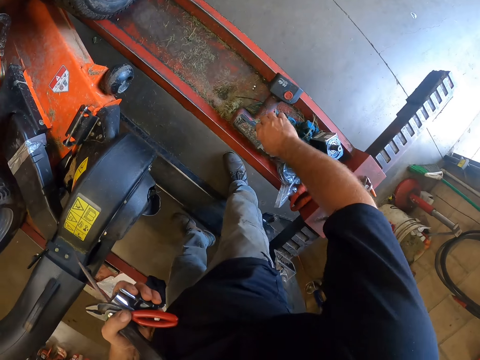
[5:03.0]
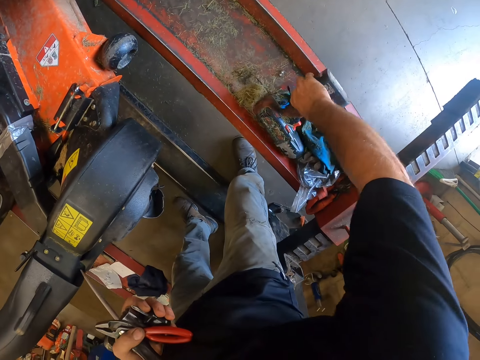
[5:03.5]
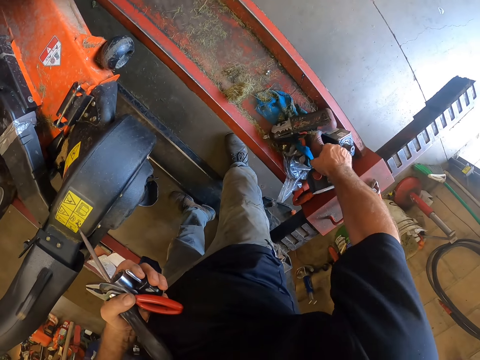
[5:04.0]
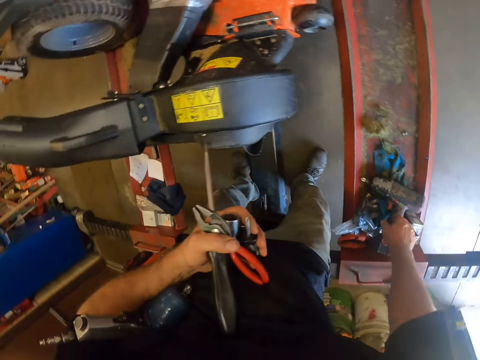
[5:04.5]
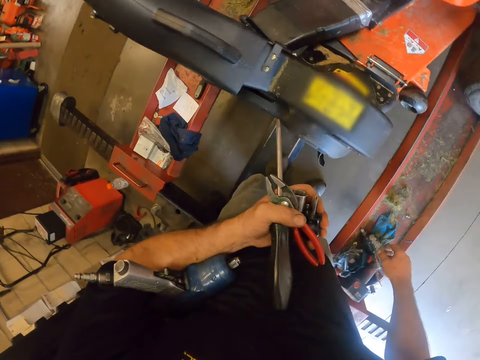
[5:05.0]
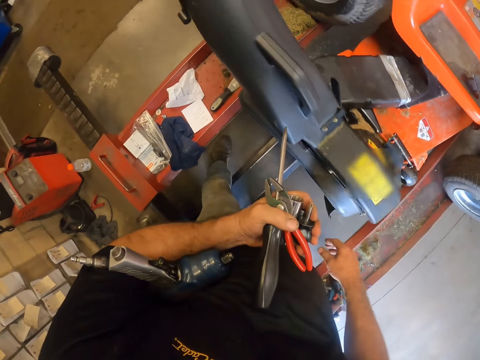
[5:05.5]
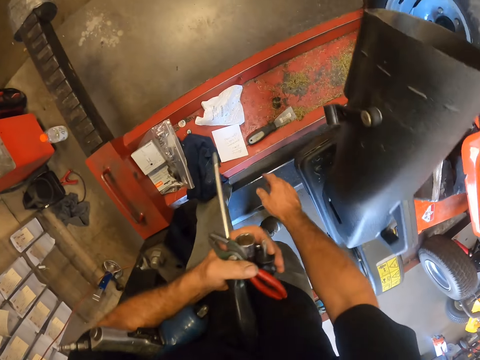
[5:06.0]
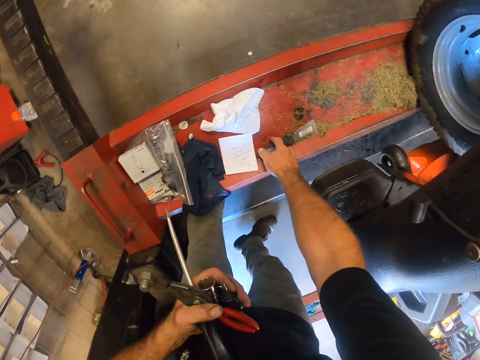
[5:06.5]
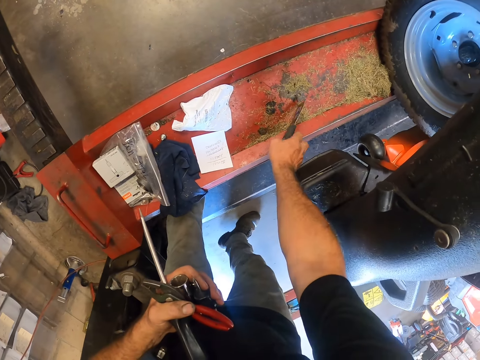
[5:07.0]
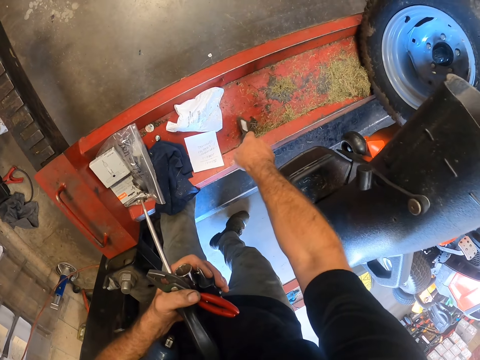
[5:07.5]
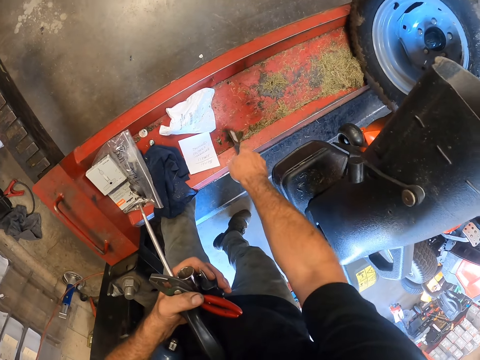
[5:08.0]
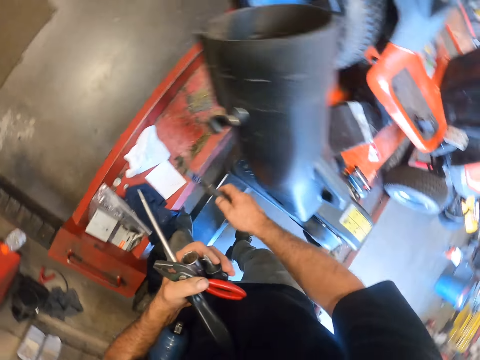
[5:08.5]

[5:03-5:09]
The camera wearer moves an impact driver with his right hand on the workshop lift. He touches the wrench gun. He moves around. He picks up a scraper with his right hand. He sweeps dirt with the scraper and scrubs the machine.

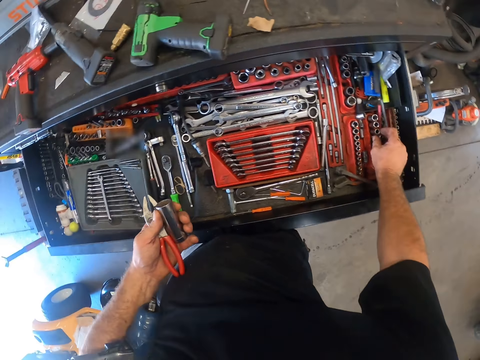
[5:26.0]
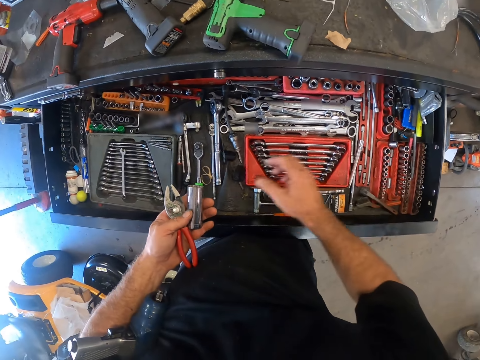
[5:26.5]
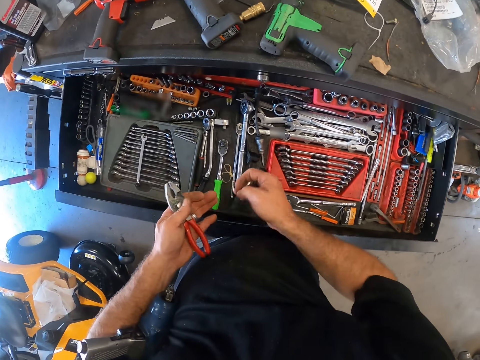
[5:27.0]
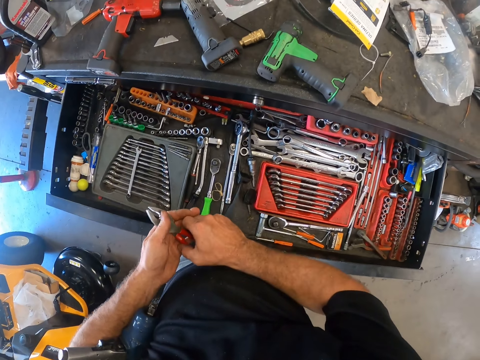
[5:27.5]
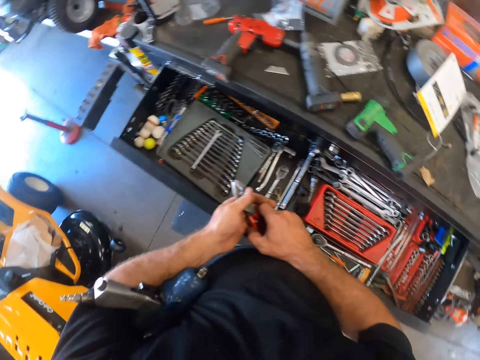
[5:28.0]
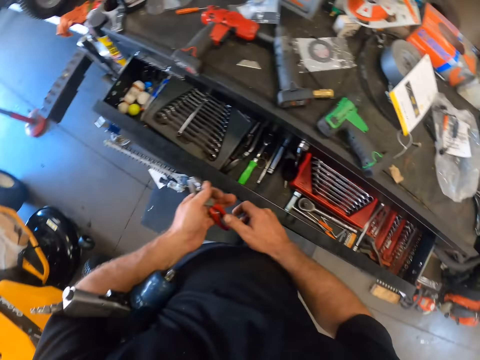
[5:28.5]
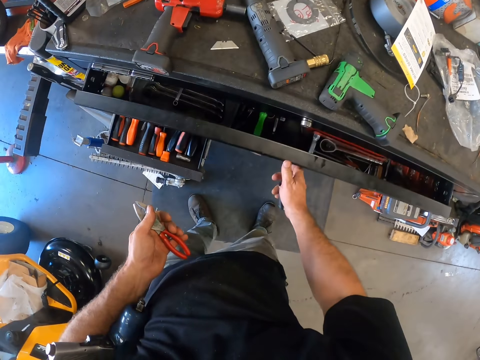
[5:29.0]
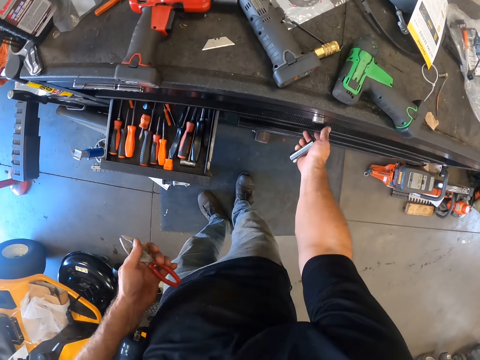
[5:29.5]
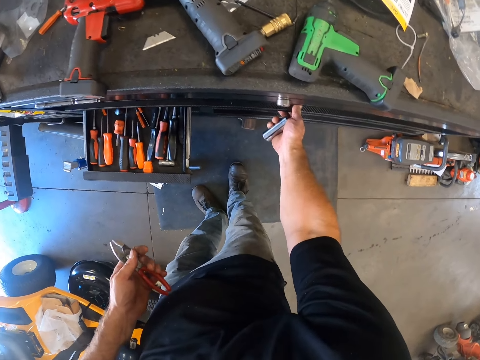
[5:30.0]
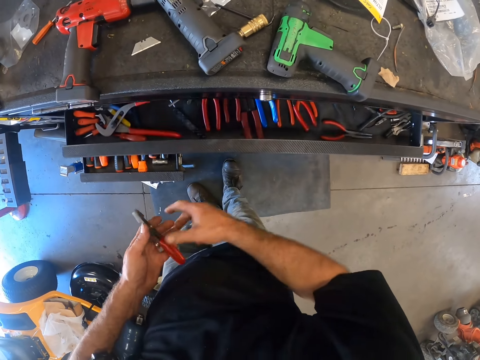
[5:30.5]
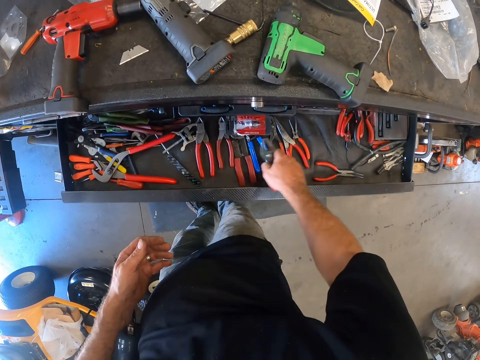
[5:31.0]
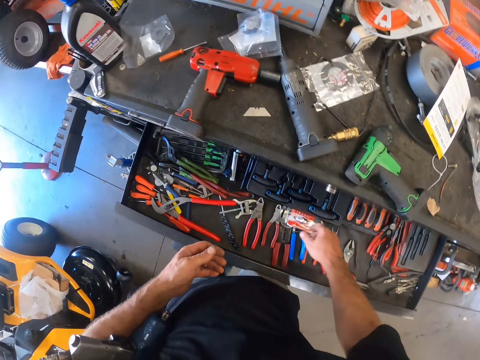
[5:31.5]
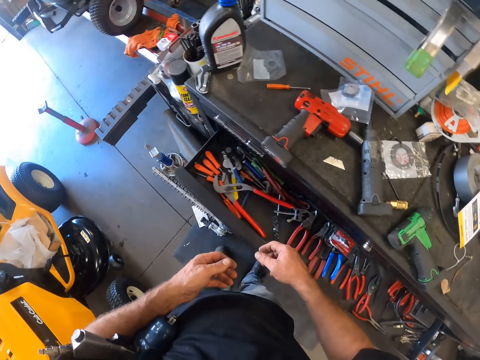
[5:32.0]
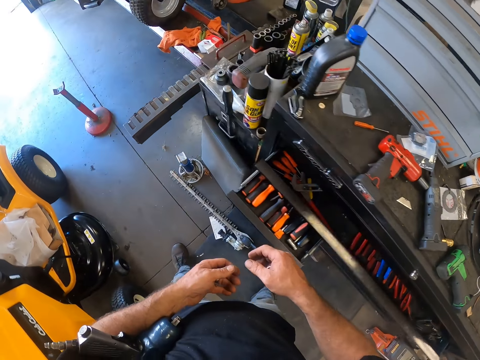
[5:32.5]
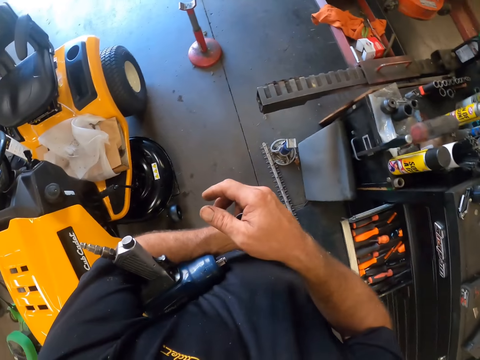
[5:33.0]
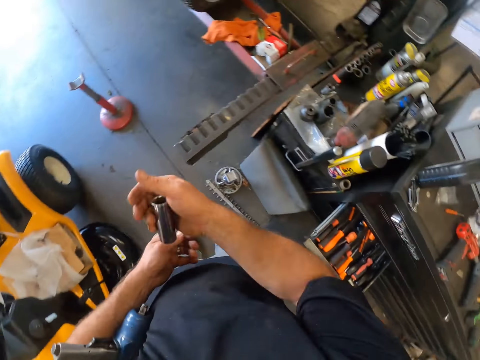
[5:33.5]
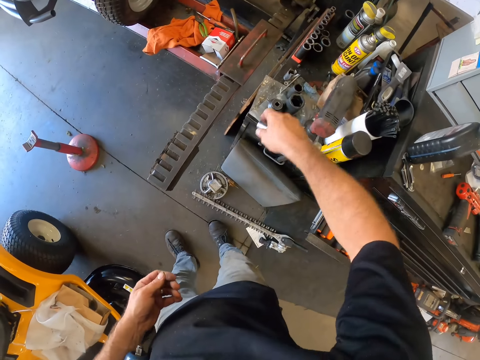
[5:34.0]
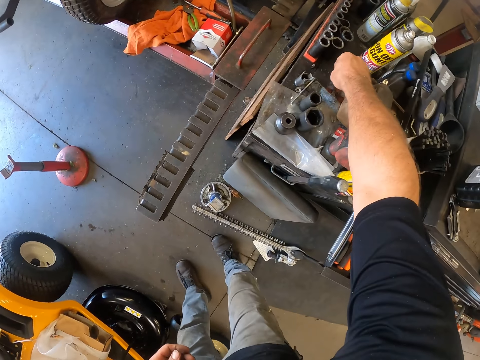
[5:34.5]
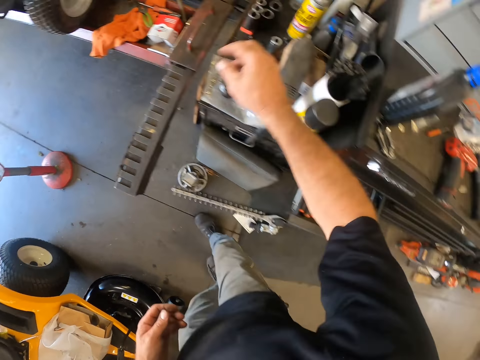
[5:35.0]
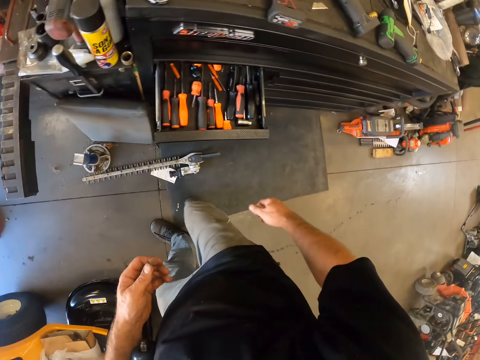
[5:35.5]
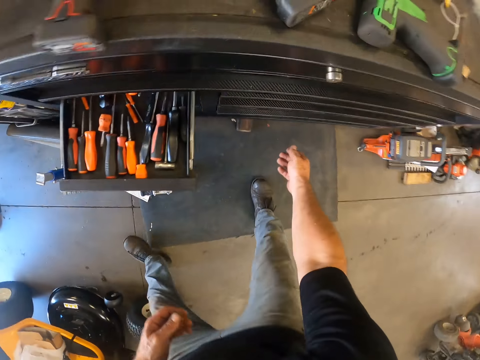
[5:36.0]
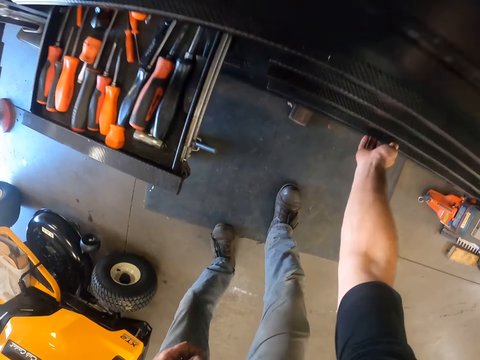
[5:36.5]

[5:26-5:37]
The camera wearer moves around. He closes the section of the tool cabinet. He opens another section of the tool cabinet. He places the plier in the other section of the tool cabinet and closes the other section of the tool cabinet. He walks around. He places the mechanical socket on the workshop bench with his right hand. He moves around.

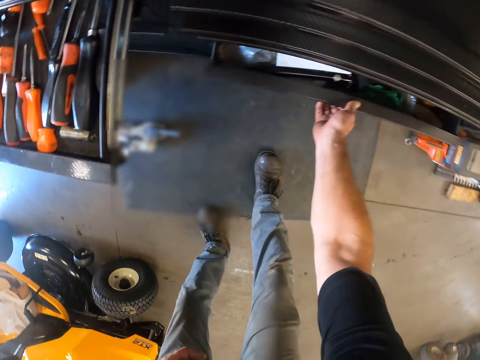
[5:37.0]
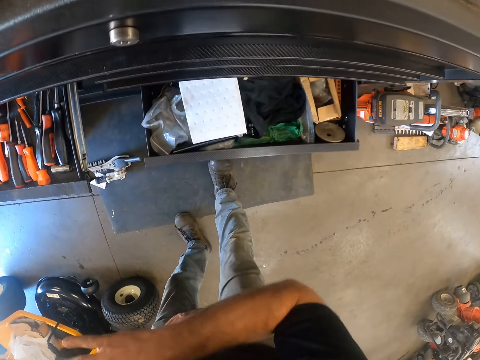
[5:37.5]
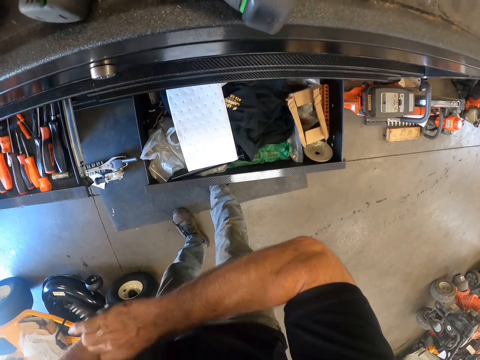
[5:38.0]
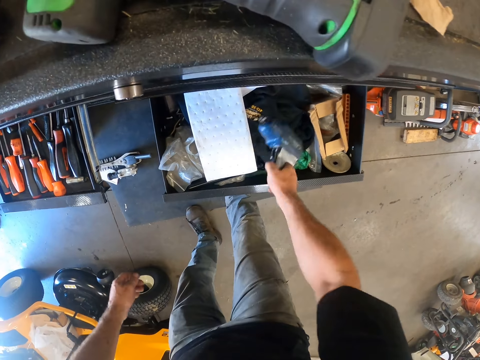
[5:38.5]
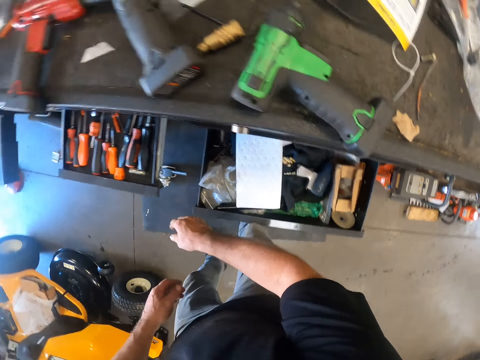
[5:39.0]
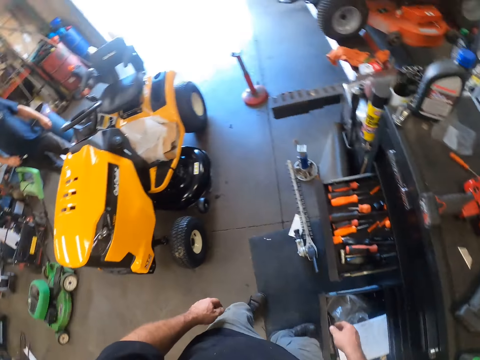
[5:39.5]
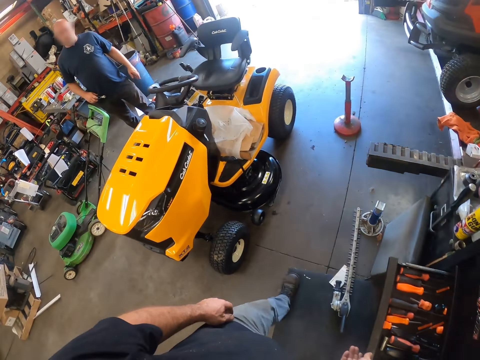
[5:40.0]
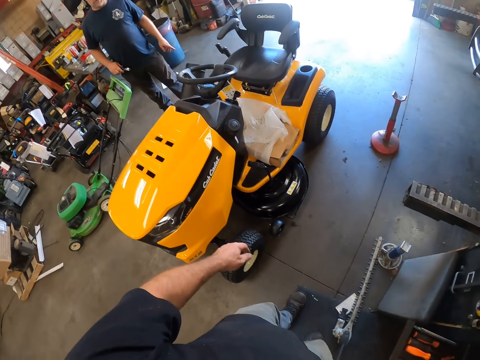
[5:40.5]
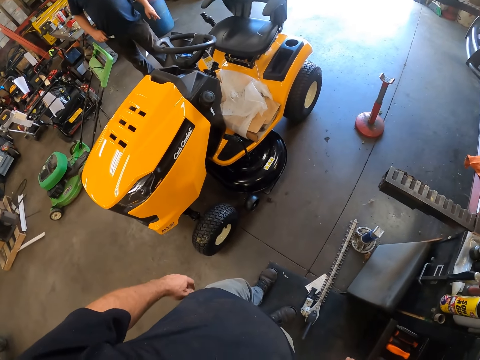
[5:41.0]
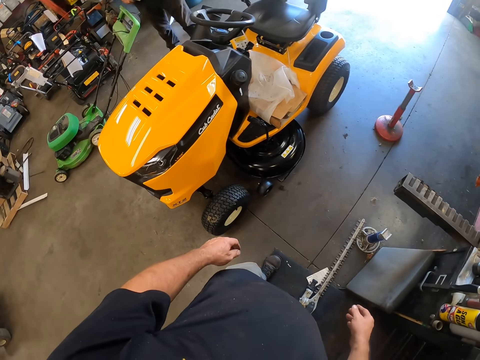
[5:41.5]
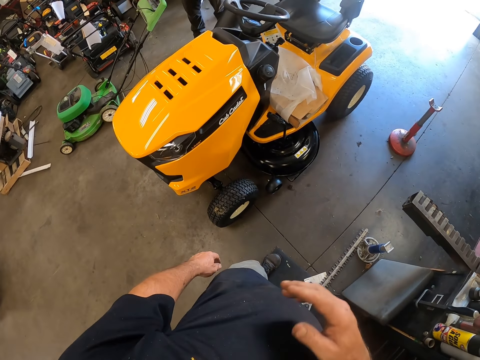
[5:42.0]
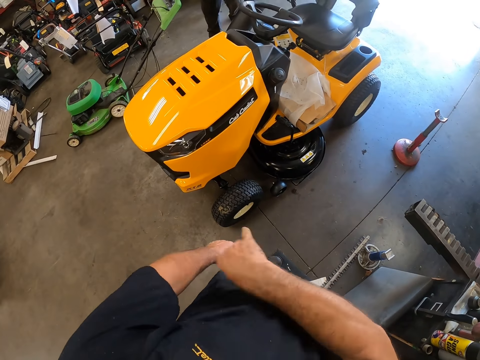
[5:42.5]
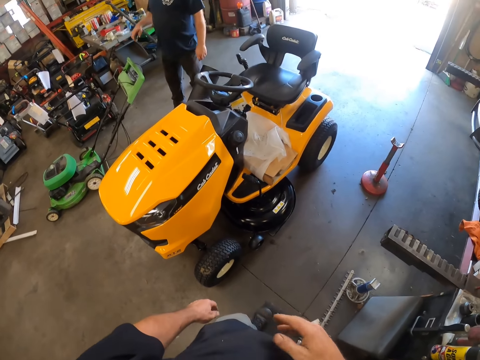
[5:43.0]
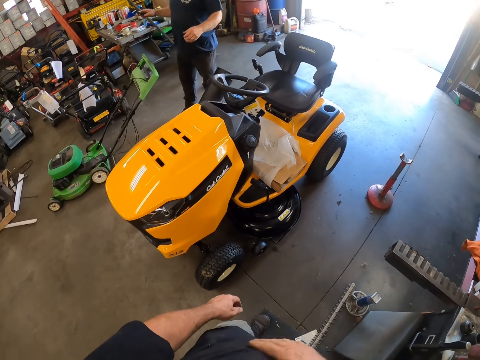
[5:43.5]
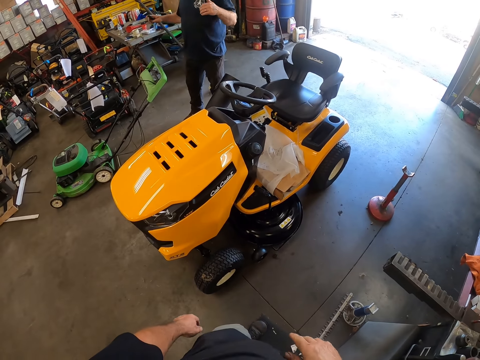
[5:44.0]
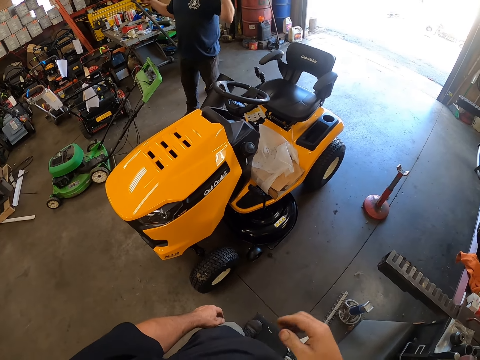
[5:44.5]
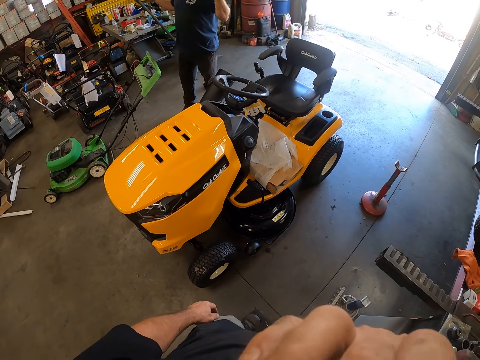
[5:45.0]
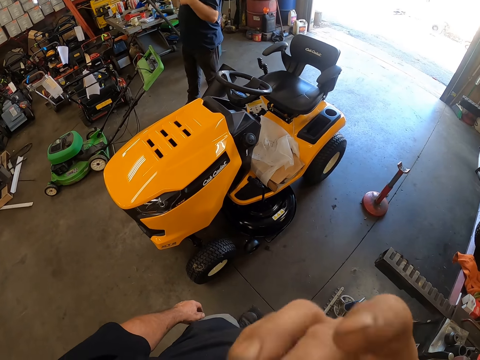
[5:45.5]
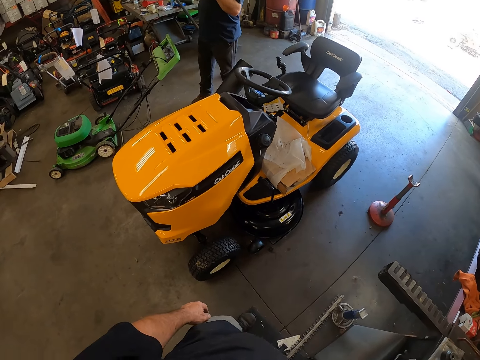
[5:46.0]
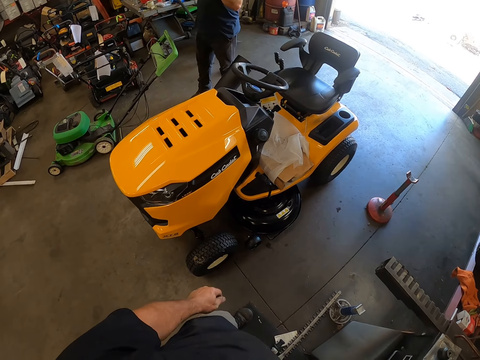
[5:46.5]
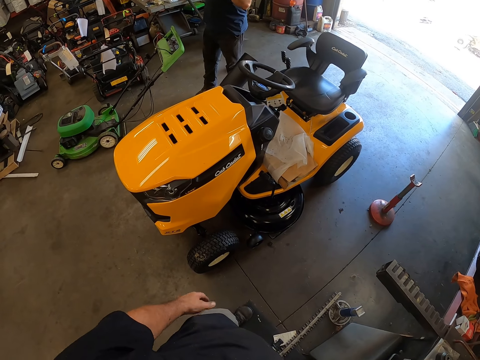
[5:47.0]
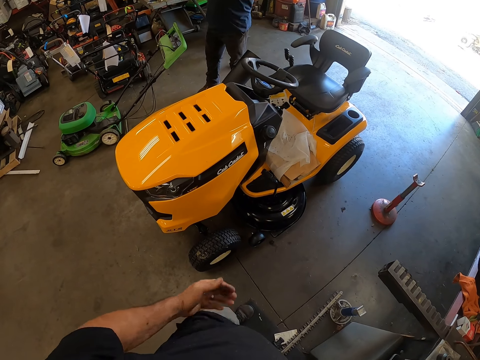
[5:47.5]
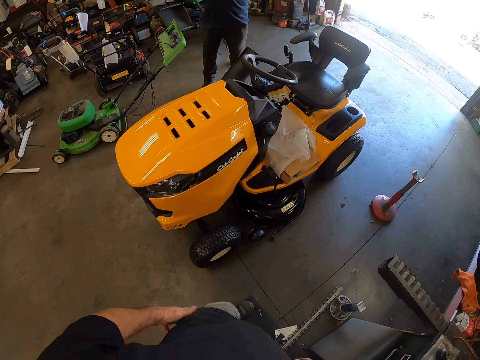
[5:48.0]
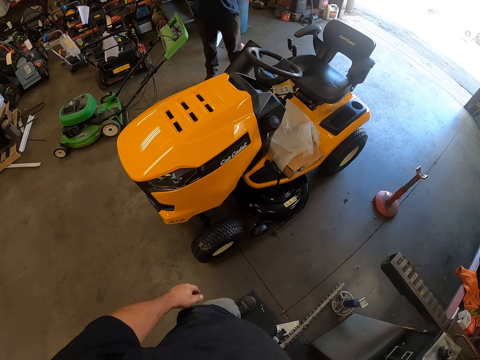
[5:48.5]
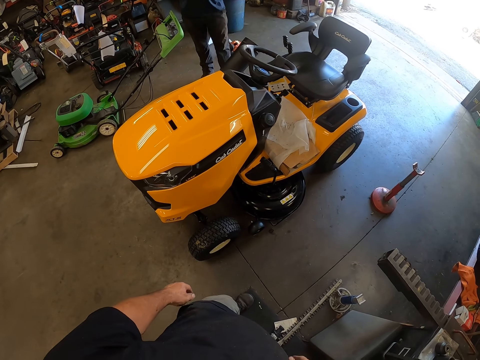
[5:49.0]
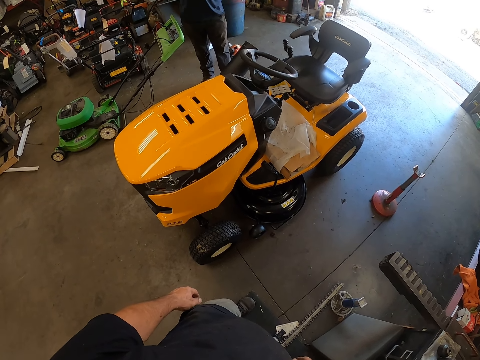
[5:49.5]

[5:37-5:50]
The camera wearer opens another section of the tool cabinet. He places the impact wrench in the tool cabinet. He moves around. He dusts off dirt from his body. He moves his hands. A man moves his hand. The camera wearer moves his hands. He pokes his nose with his right hand. He cleans his left hand with his trousers.
